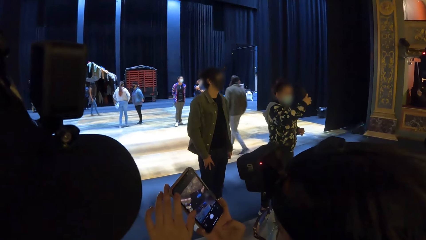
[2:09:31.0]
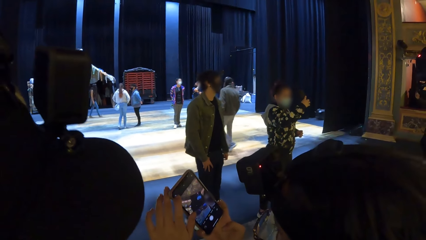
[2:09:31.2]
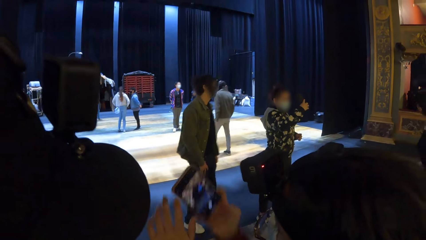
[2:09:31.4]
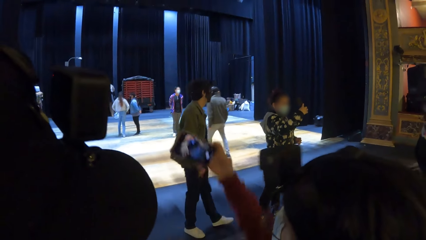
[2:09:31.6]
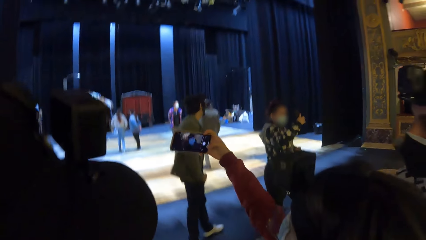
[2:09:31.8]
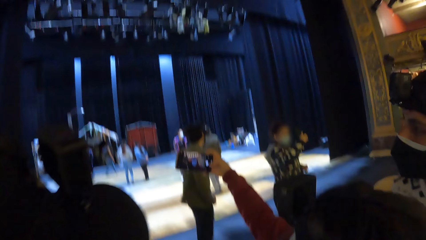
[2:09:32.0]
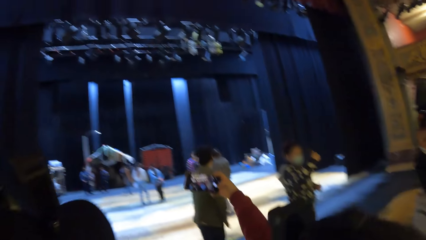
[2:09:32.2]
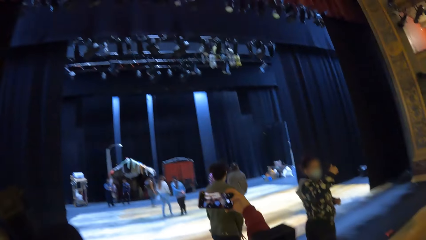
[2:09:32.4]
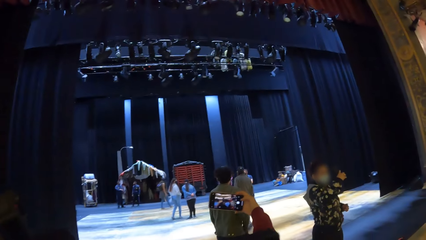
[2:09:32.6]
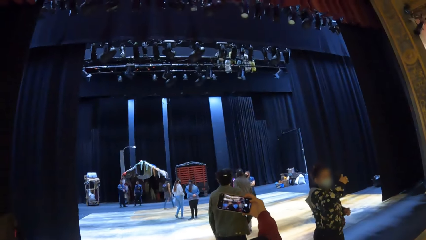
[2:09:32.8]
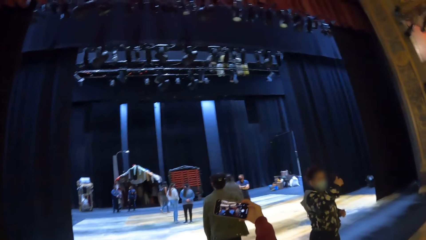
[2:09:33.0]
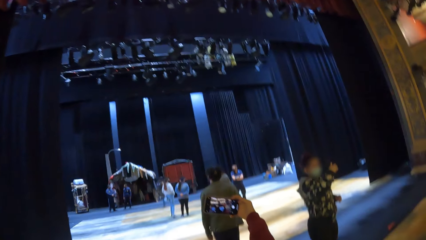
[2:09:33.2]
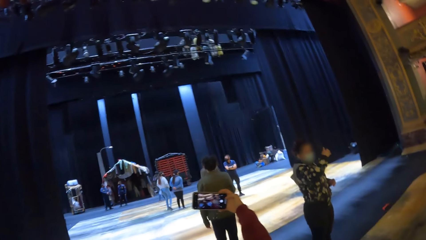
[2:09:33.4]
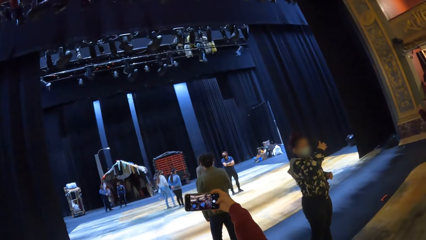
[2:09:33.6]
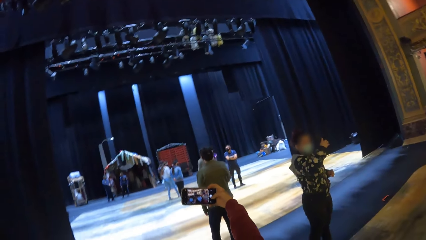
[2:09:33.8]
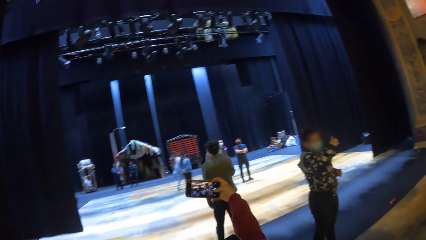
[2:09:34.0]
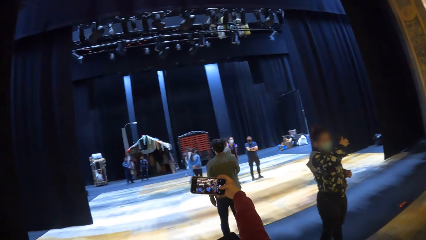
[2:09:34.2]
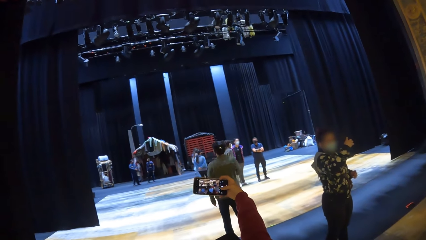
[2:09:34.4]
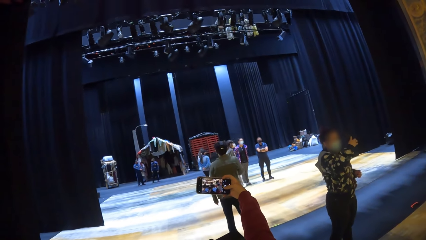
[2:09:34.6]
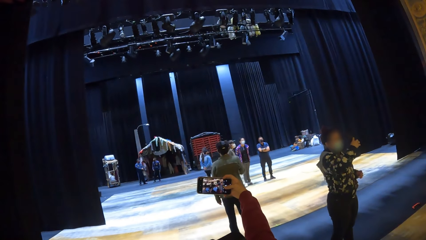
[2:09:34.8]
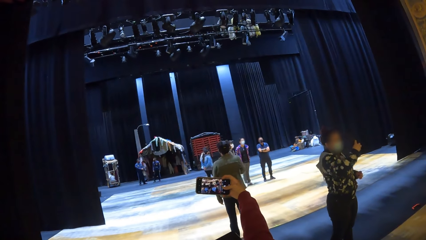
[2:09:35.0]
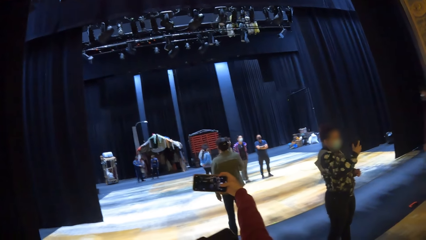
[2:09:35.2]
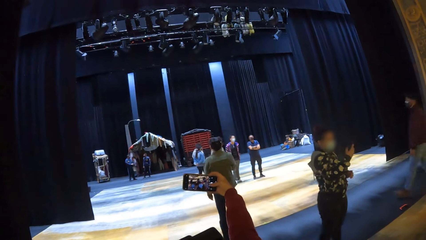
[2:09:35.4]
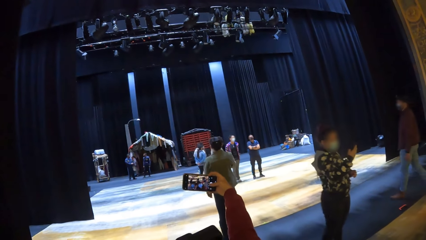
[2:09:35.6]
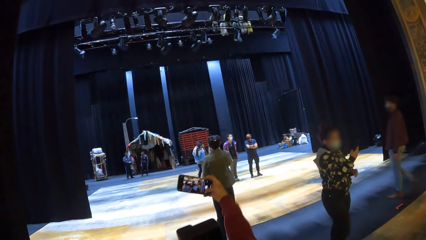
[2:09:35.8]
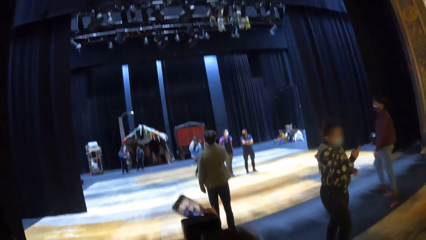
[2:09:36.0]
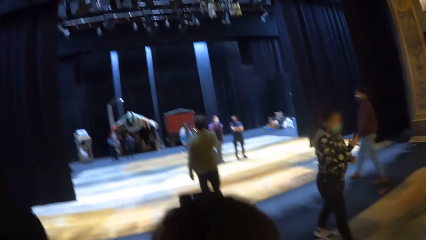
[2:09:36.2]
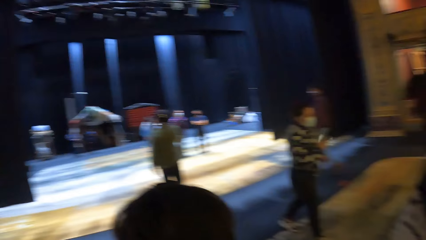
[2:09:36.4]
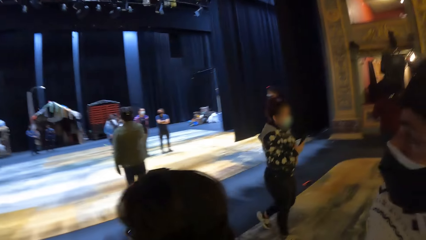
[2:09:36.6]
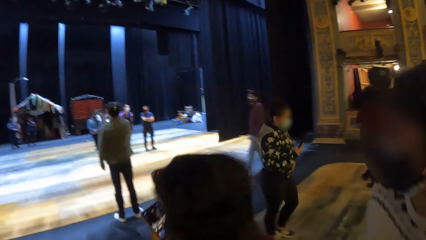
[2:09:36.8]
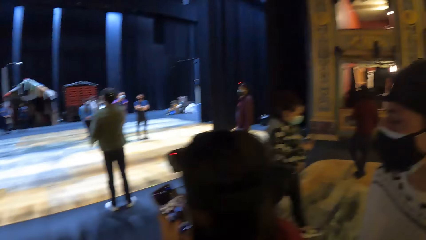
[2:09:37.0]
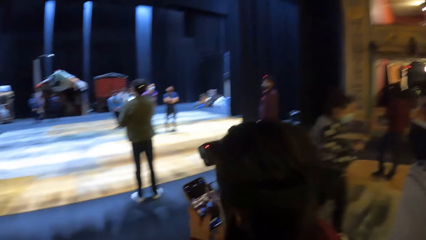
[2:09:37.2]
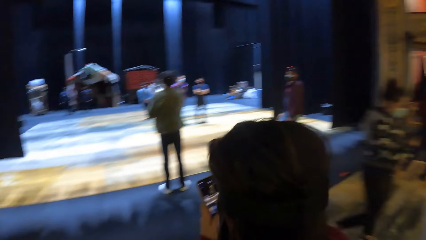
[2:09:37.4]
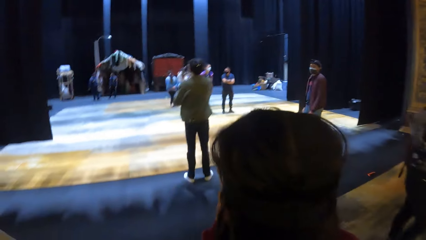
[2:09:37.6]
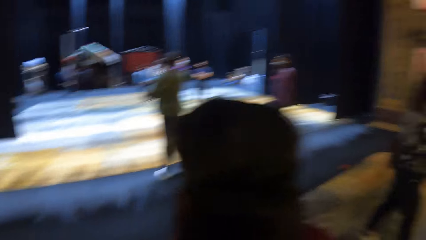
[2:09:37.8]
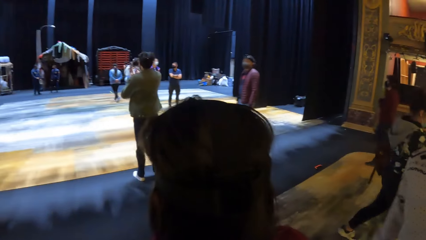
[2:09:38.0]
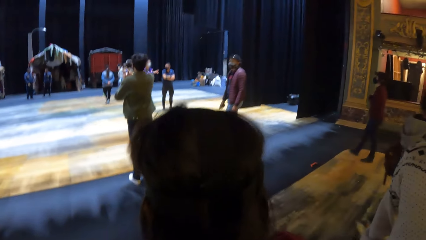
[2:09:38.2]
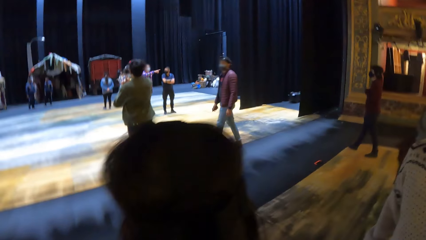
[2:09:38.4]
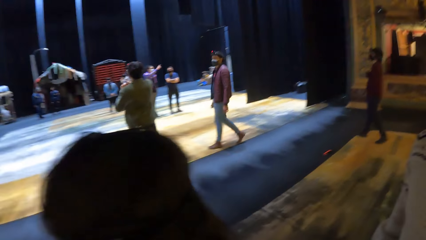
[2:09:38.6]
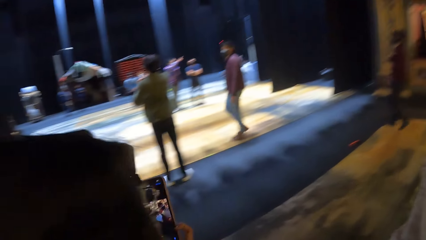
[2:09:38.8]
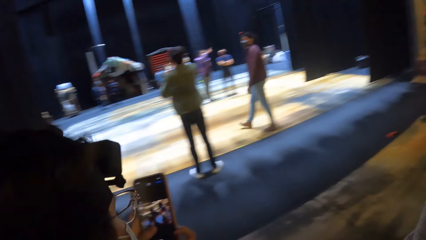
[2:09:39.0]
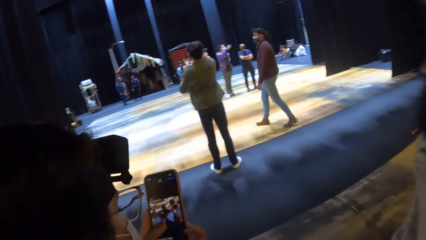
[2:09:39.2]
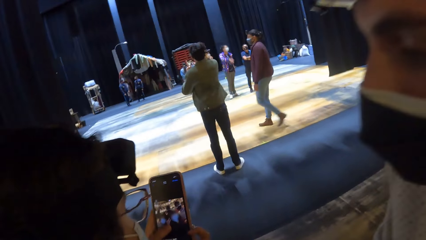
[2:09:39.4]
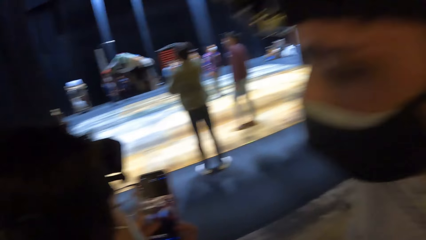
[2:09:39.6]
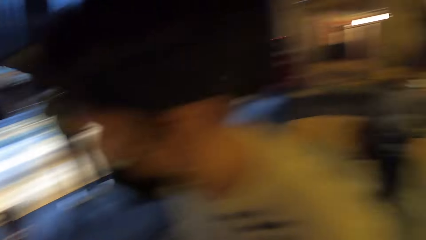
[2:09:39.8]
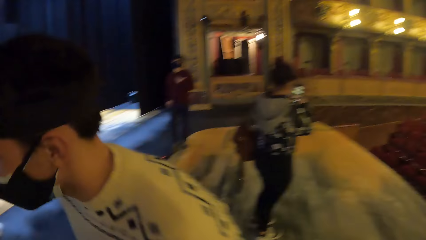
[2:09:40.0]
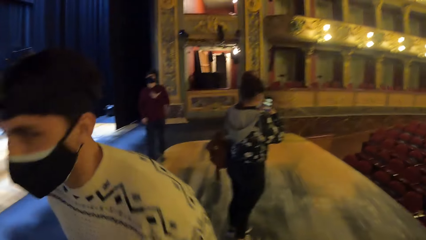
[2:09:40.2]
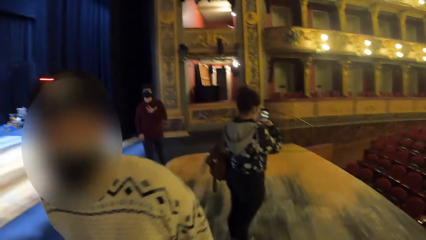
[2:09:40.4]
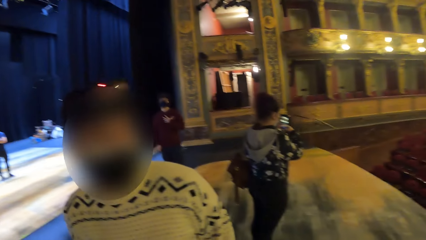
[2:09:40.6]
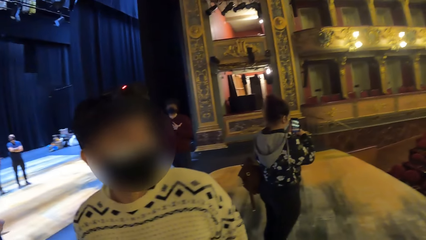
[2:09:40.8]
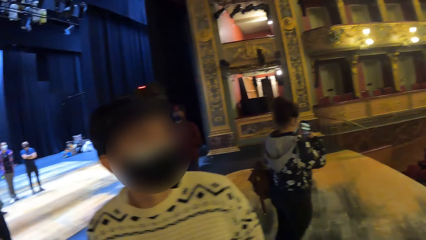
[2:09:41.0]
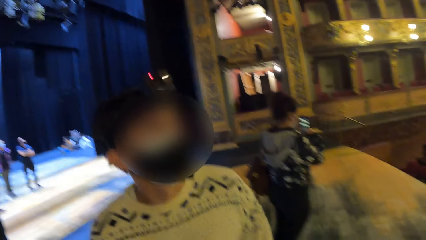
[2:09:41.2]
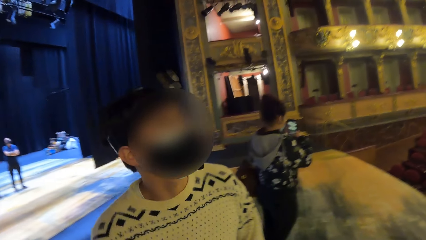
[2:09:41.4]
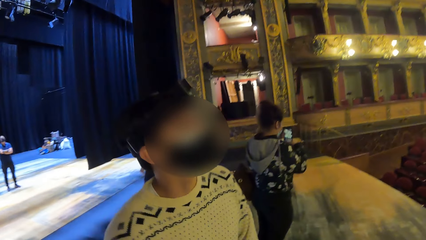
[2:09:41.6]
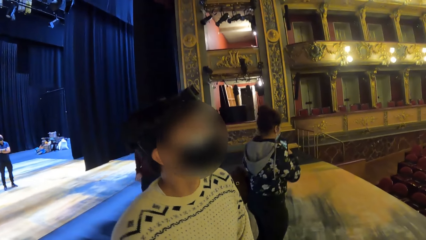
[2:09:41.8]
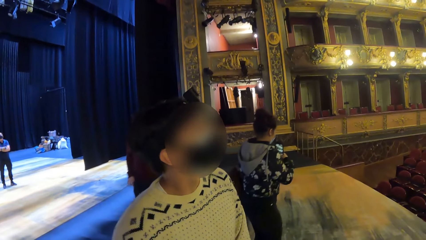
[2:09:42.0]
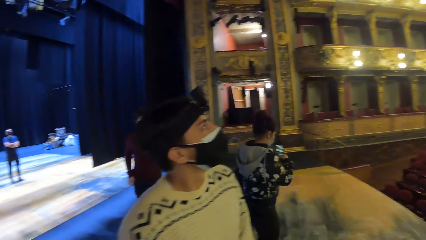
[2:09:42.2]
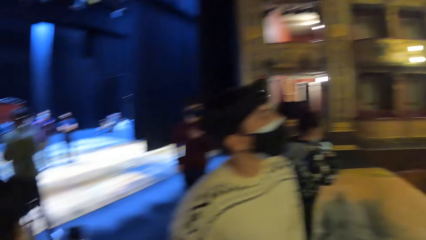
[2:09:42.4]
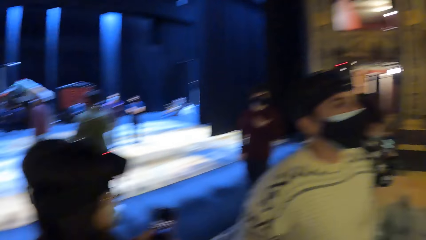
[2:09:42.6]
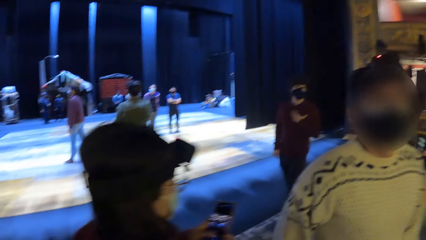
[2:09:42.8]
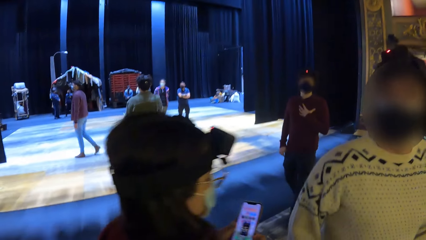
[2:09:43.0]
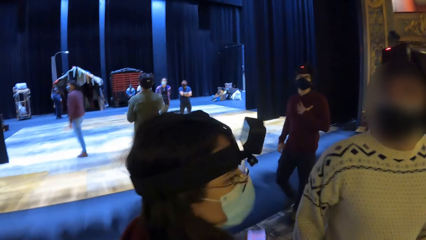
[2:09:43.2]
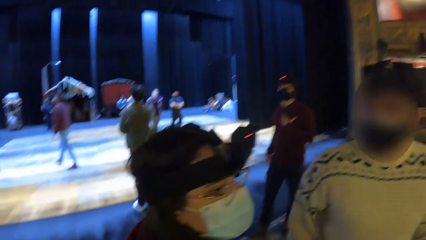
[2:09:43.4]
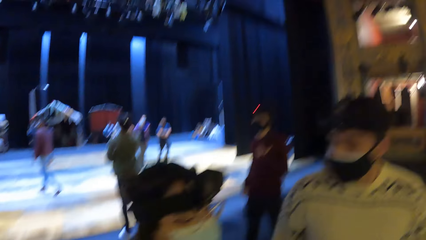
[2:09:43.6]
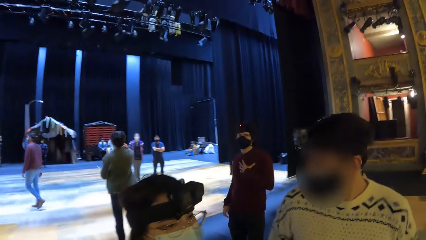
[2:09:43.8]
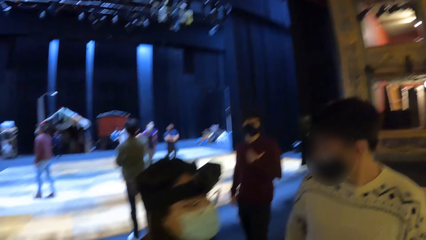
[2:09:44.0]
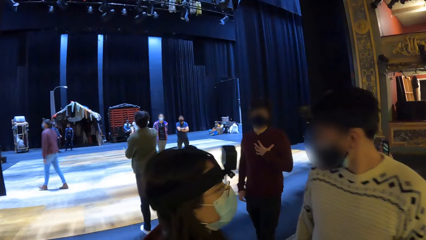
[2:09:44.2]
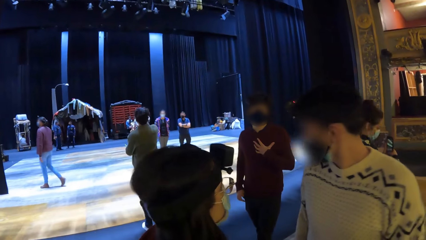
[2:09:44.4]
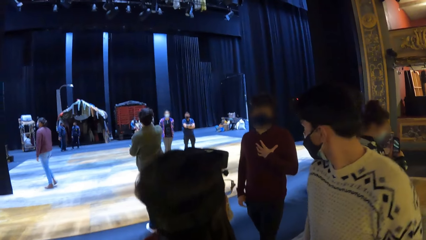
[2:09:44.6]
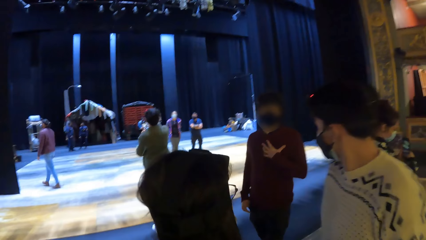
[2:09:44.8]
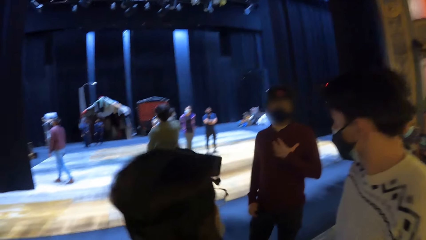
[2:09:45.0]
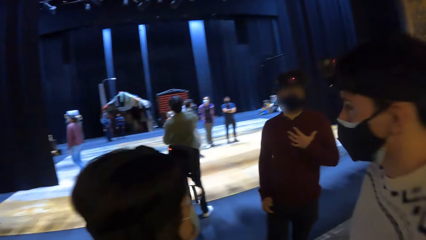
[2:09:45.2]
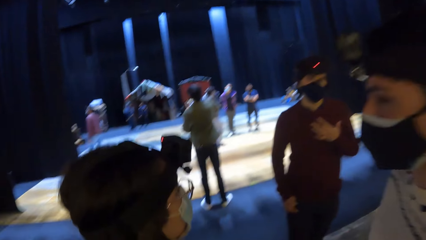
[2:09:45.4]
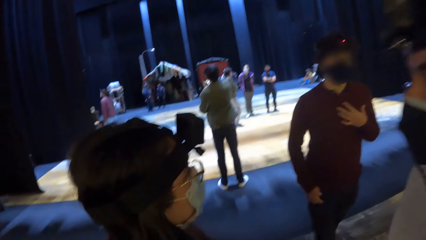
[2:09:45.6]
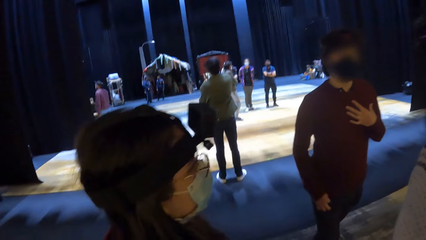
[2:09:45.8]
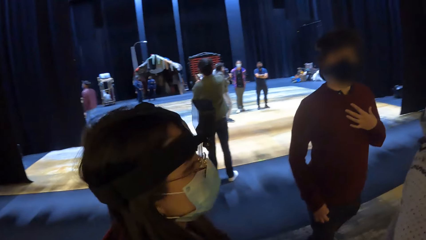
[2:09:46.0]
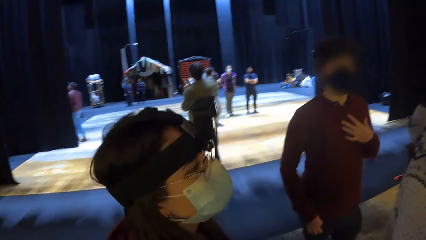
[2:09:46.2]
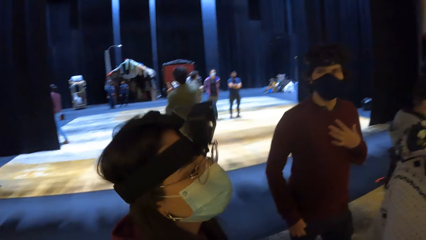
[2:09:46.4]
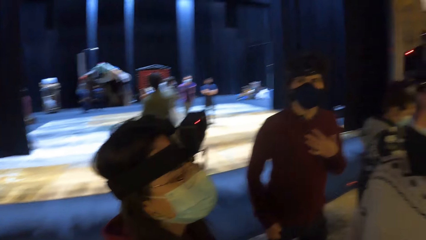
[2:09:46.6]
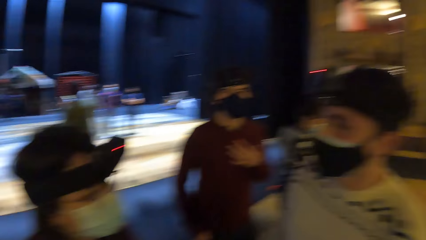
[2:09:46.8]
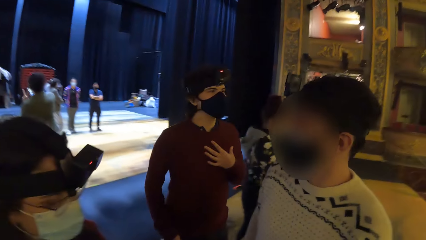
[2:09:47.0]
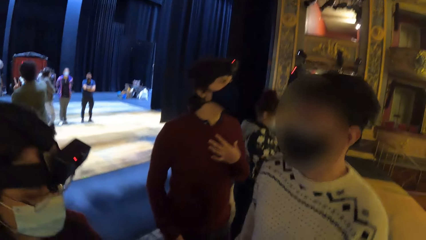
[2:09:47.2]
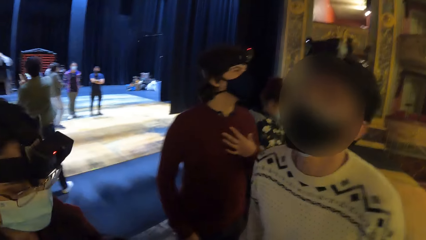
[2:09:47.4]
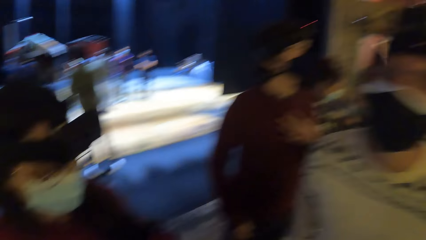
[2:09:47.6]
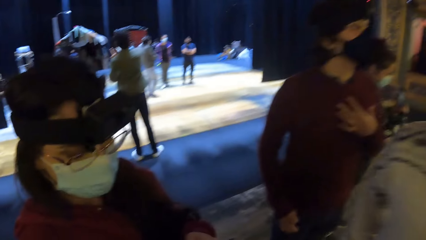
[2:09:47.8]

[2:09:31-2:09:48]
The woman operates the phone with her right hand. A person takes a picture. The woman operates the phone in her hands.
